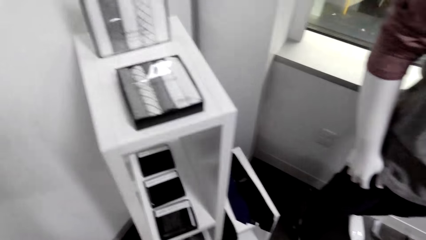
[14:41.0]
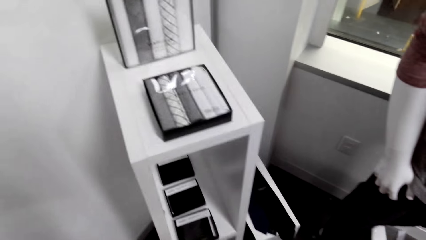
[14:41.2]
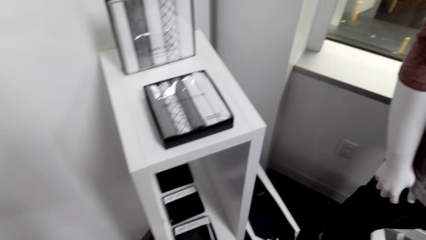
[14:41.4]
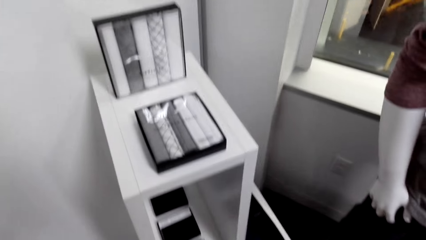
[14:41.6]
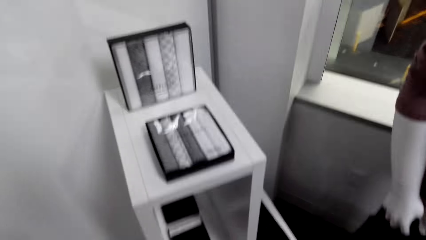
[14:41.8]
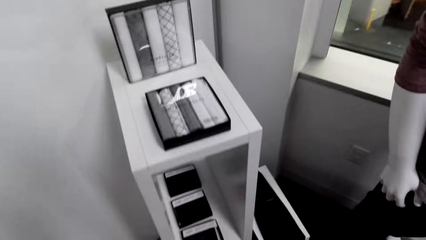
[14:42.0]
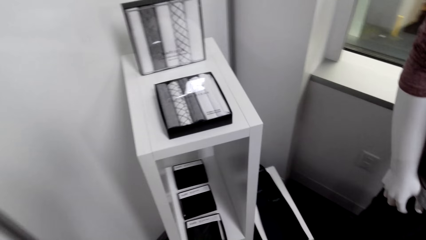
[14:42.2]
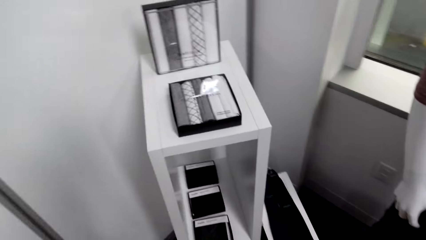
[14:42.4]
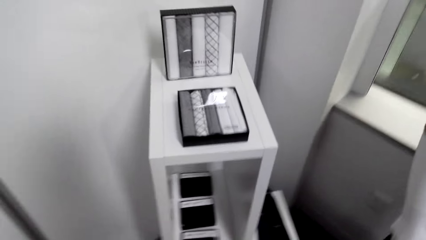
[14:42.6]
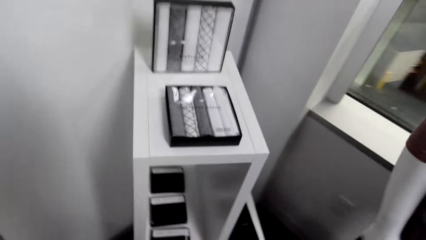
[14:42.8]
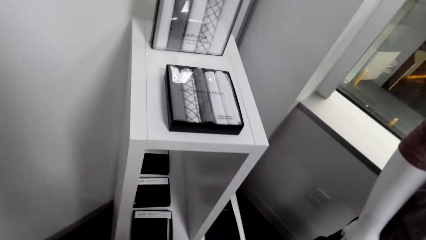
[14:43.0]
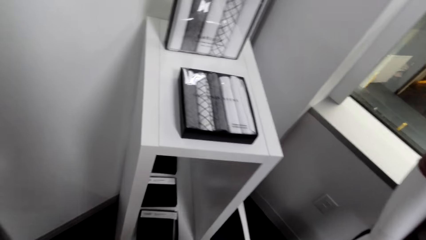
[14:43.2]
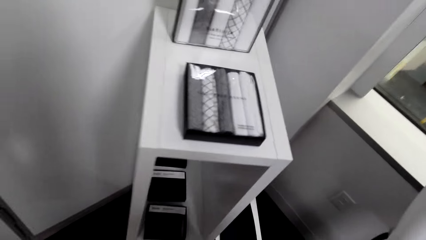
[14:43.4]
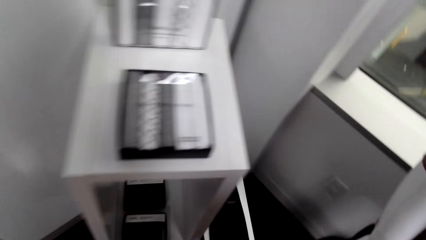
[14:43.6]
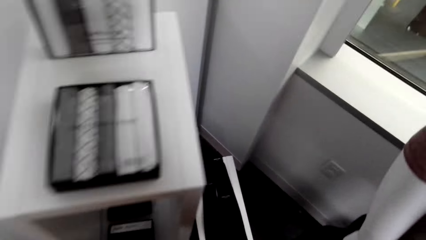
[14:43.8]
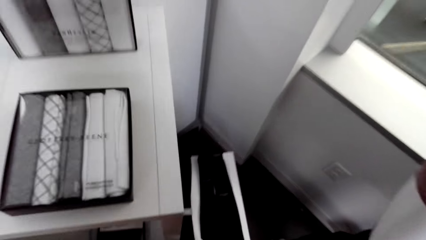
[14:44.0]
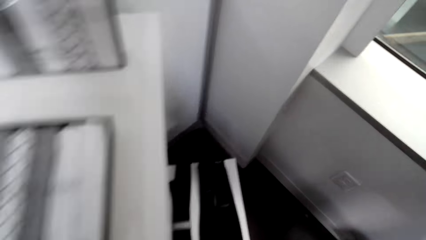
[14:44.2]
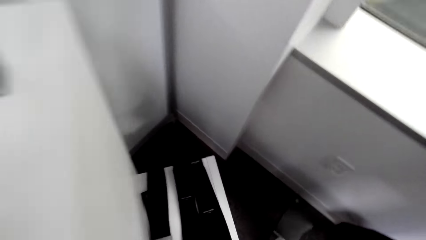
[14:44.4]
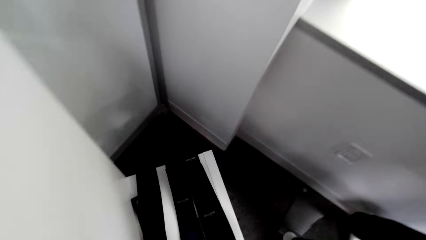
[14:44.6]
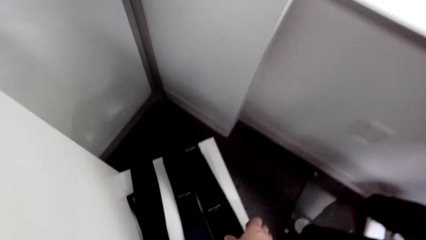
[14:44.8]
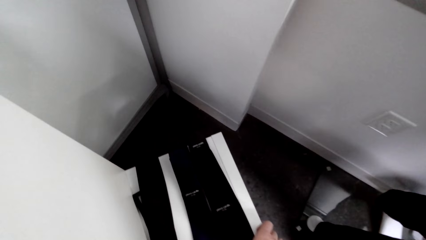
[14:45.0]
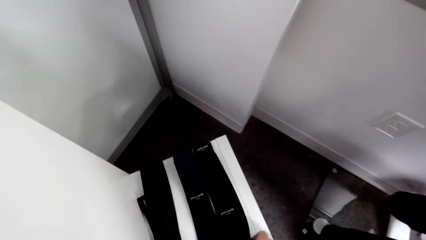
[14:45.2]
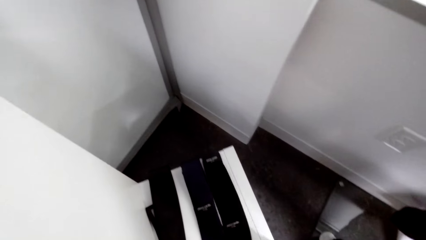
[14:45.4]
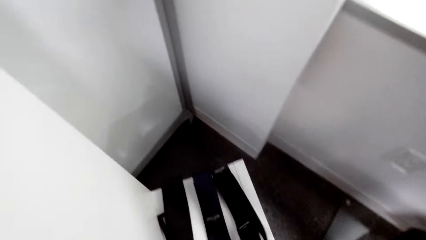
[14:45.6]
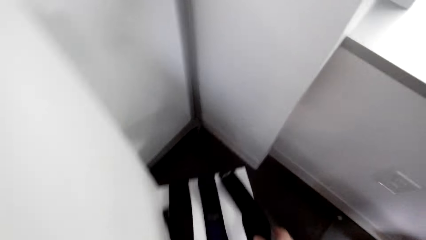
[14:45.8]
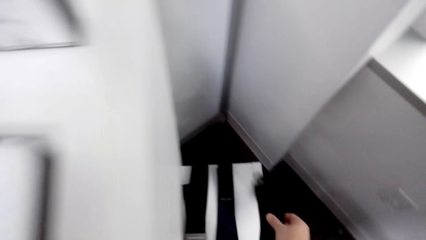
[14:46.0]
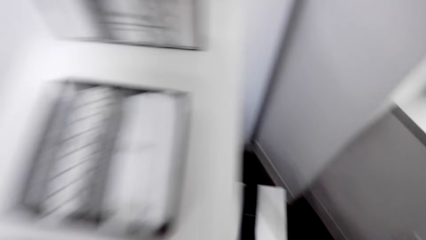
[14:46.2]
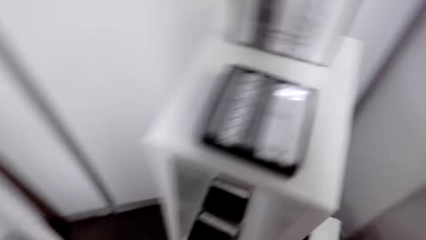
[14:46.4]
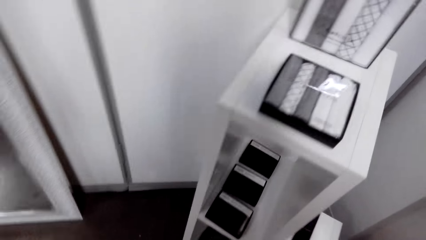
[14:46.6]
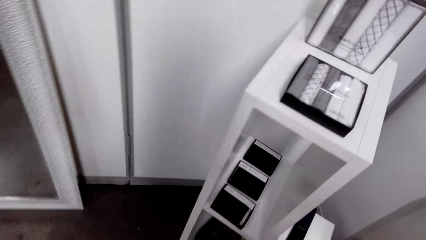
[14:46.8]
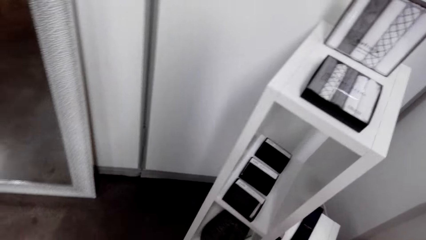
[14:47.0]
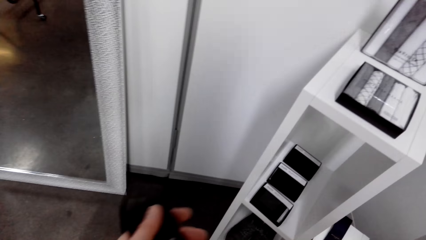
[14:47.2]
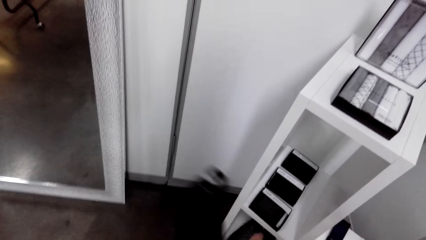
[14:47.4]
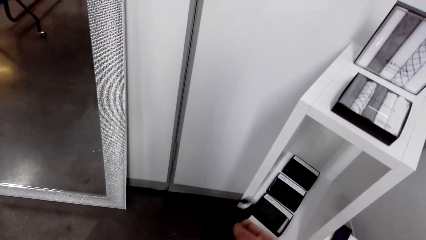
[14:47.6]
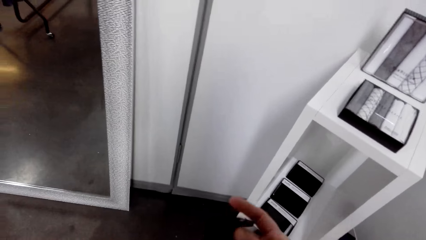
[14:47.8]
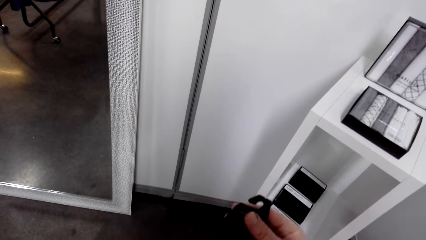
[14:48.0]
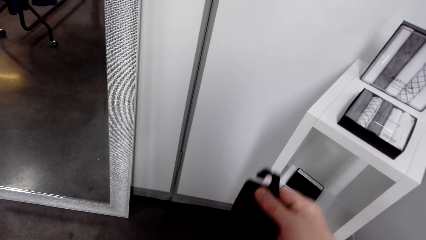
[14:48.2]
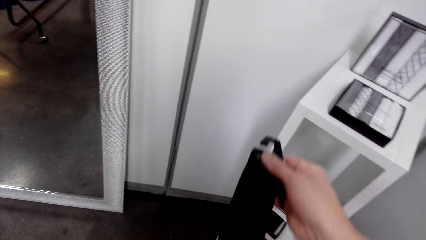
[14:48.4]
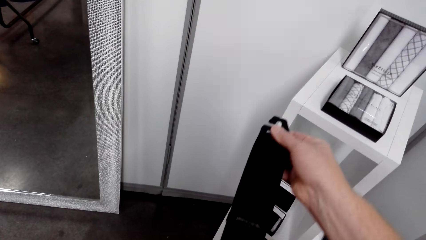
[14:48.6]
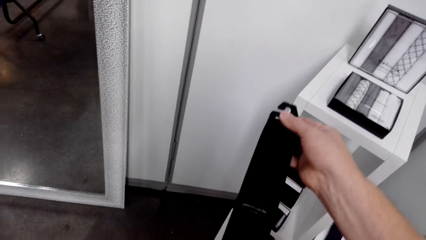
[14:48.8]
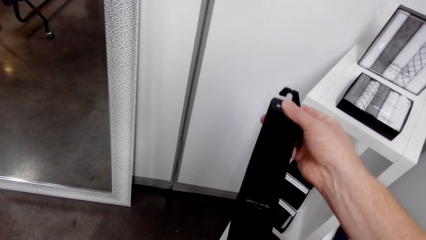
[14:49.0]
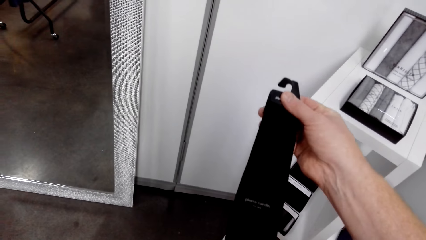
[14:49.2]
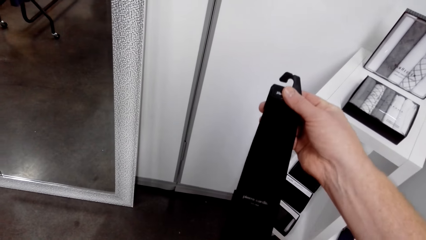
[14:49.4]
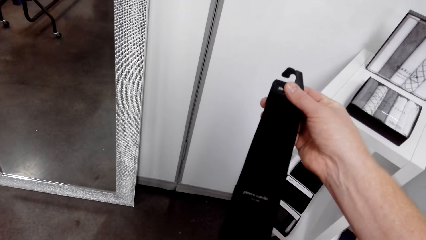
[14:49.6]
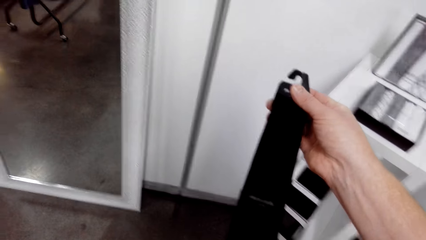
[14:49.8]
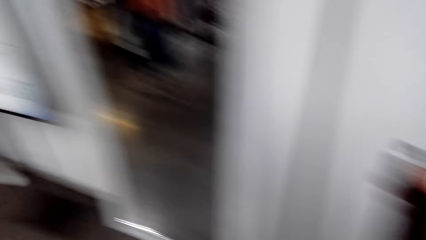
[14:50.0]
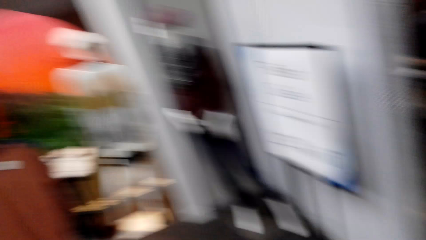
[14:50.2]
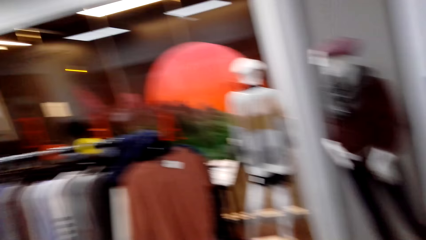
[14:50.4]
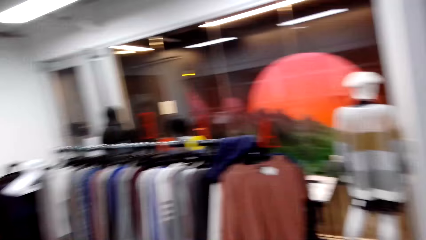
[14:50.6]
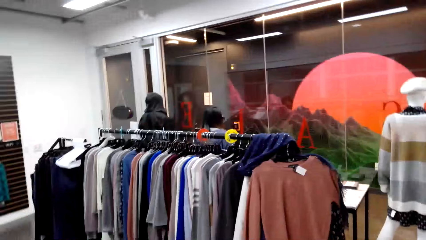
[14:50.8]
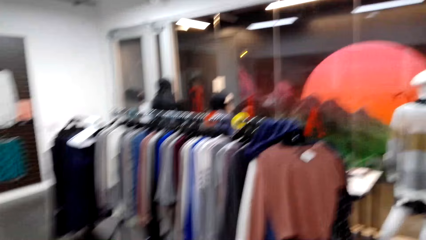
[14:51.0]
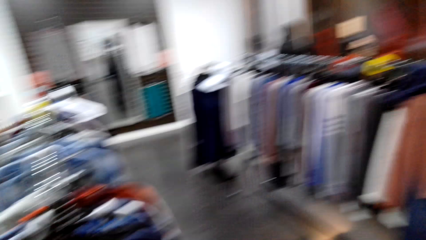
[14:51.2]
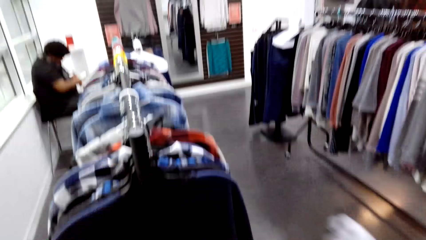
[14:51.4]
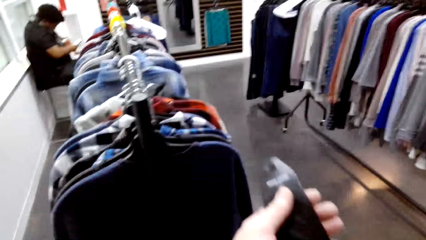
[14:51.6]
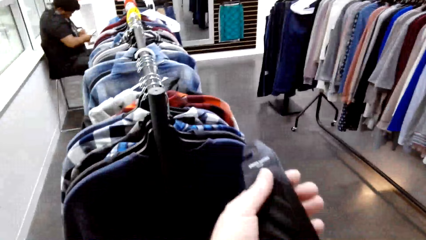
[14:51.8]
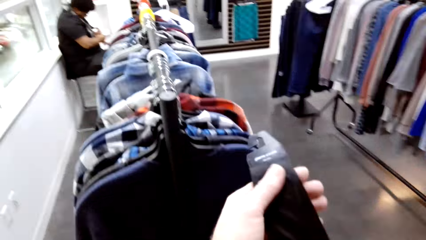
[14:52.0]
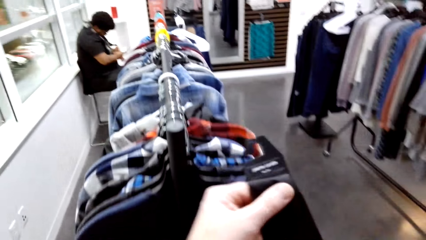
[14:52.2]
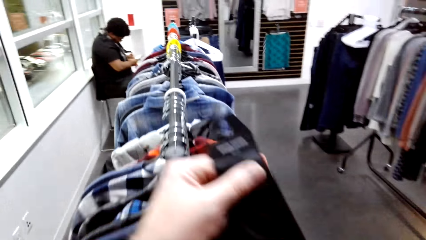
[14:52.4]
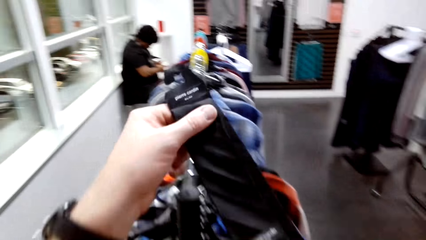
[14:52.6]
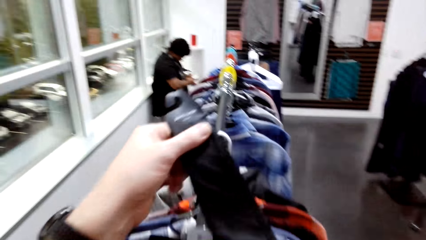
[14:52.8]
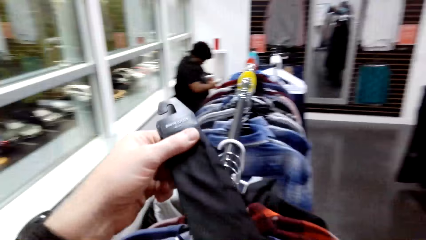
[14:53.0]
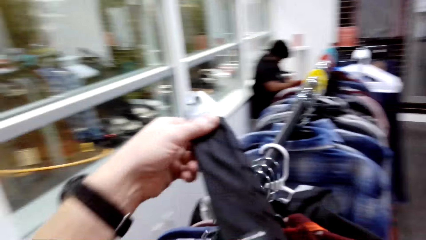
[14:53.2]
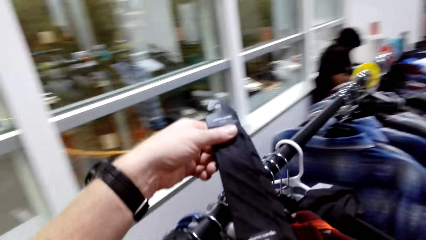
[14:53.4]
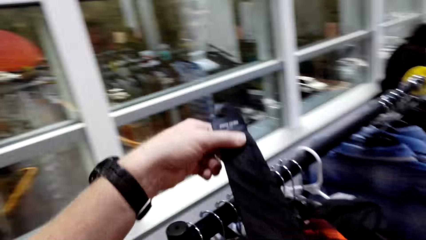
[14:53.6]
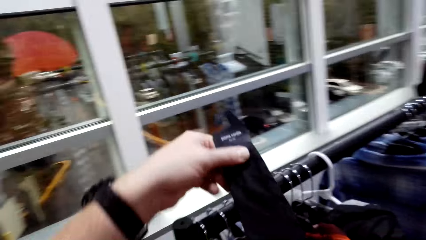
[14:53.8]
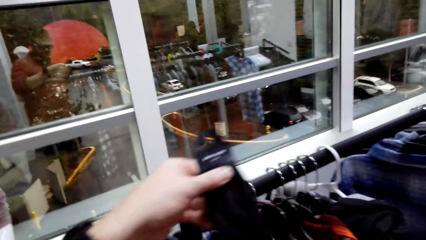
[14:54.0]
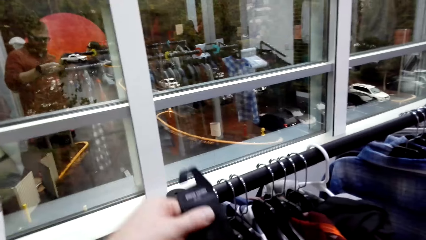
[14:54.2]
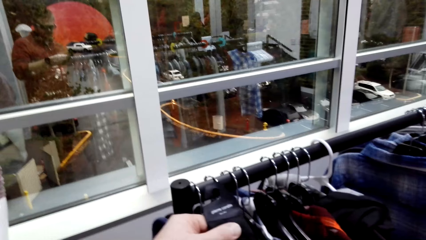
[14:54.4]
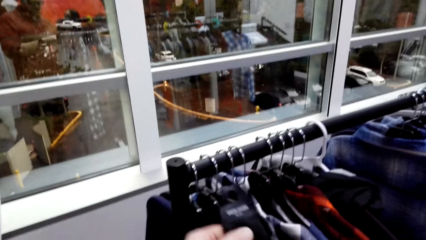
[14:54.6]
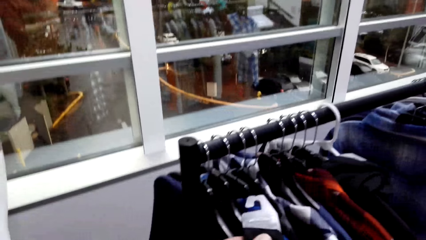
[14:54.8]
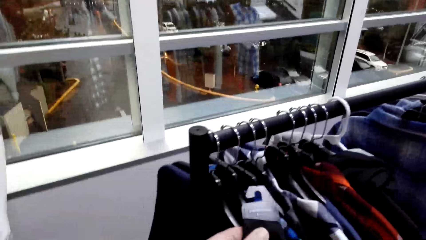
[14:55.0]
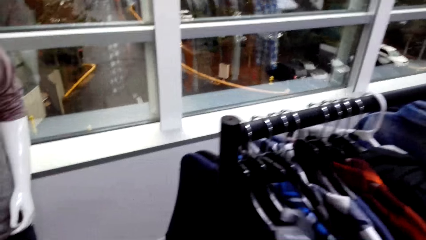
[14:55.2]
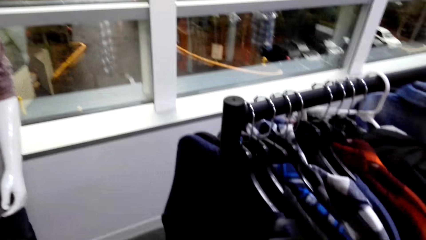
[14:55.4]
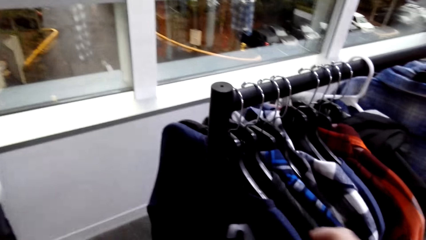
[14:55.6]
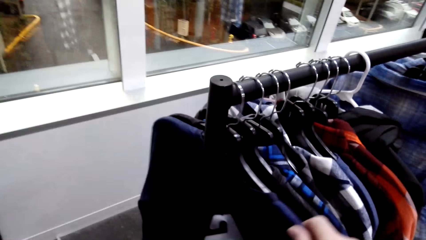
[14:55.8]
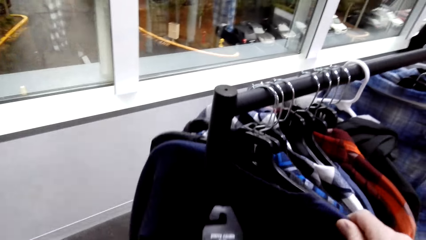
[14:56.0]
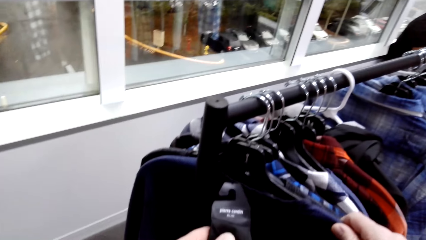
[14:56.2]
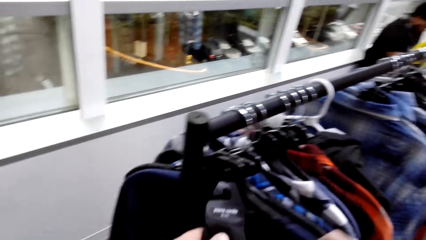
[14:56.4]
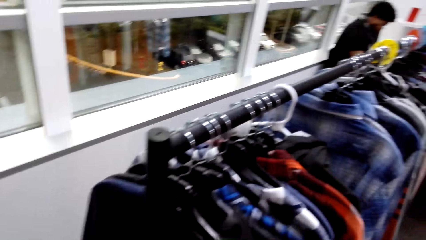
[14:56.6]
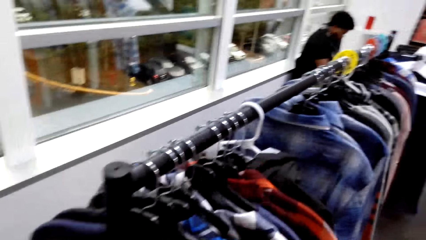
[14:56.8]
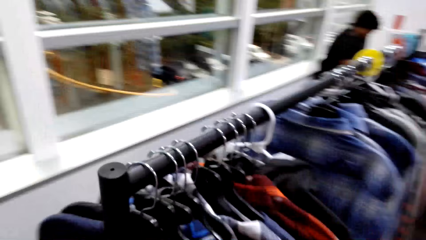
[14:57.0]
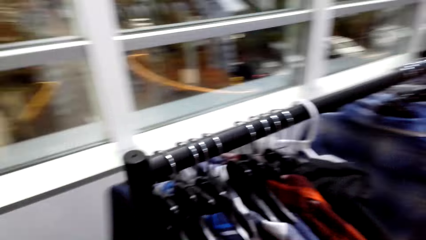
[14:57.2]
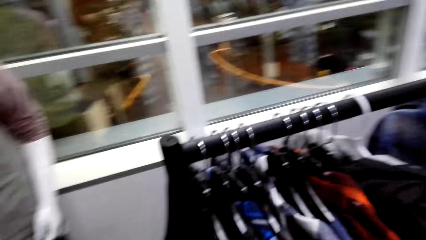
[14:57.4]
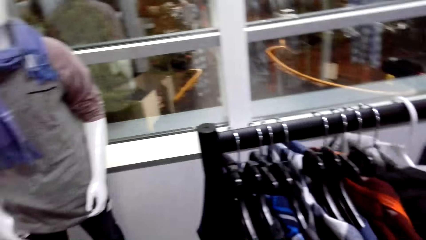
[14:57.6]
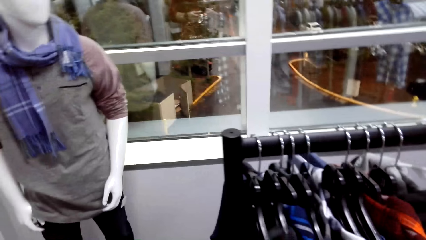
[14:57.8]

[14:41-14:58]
The camera wearer picks up the tie. They look at the tie. They stretch the belt.
